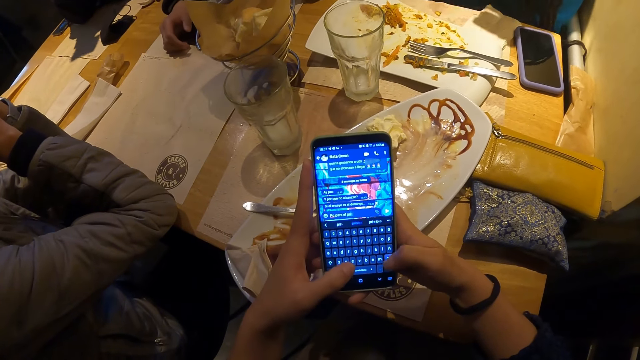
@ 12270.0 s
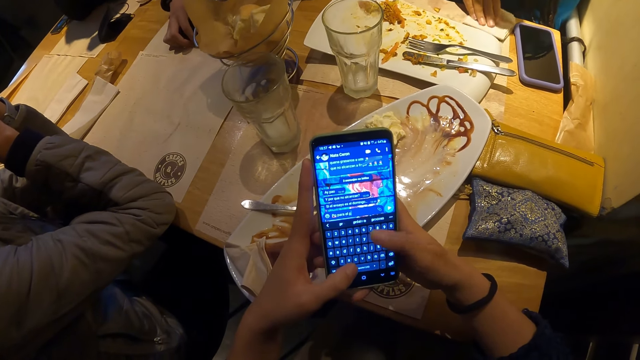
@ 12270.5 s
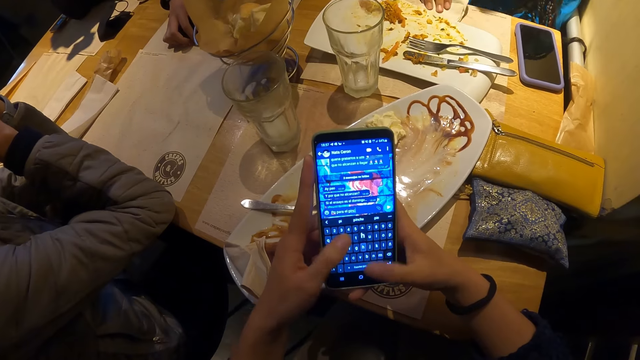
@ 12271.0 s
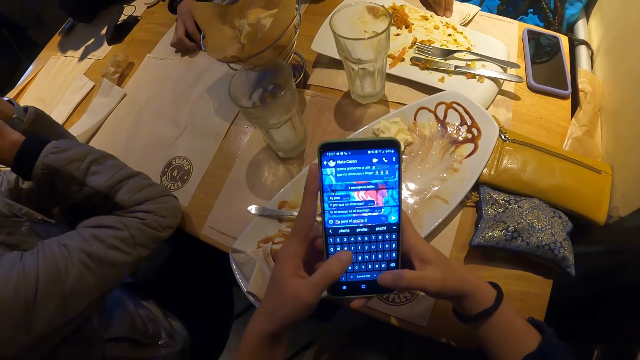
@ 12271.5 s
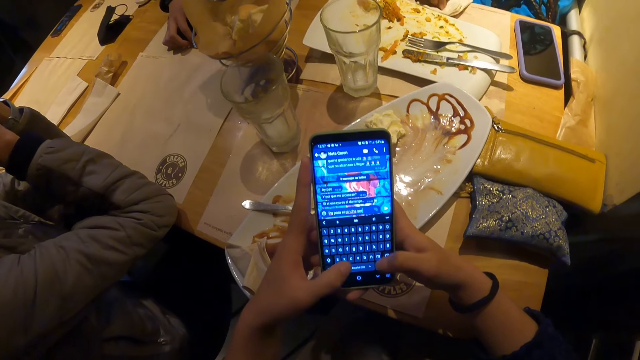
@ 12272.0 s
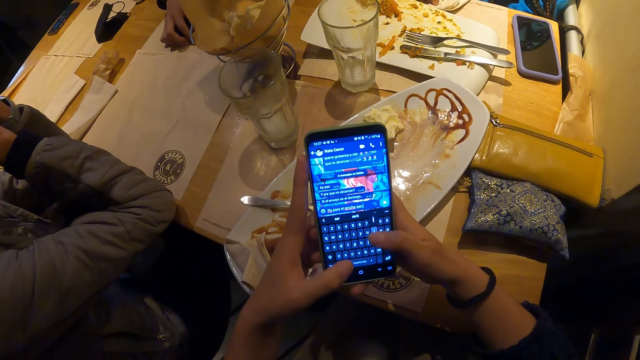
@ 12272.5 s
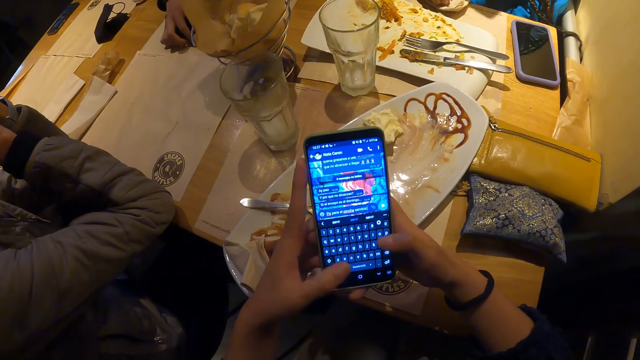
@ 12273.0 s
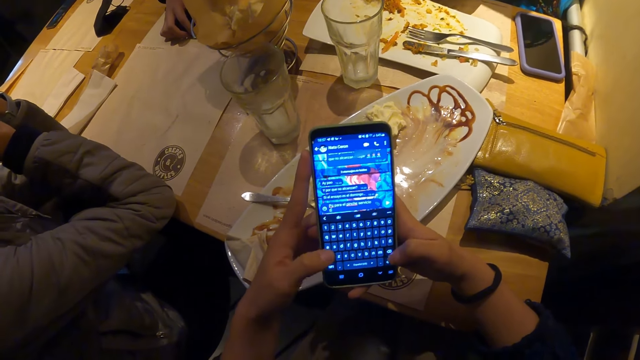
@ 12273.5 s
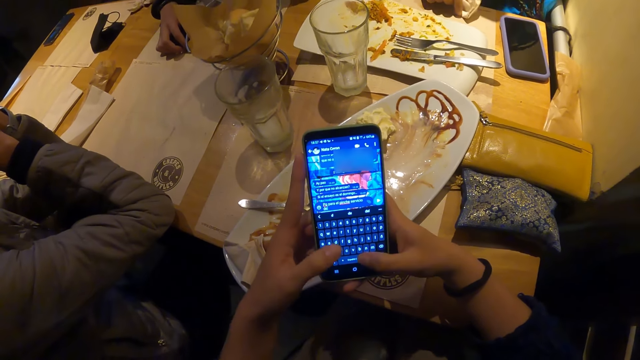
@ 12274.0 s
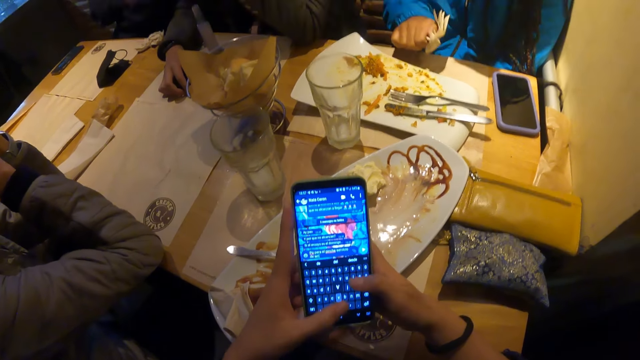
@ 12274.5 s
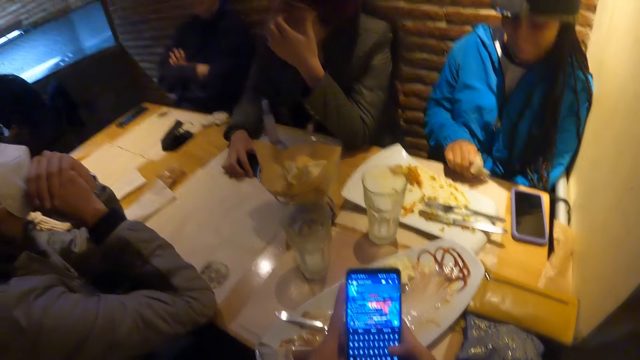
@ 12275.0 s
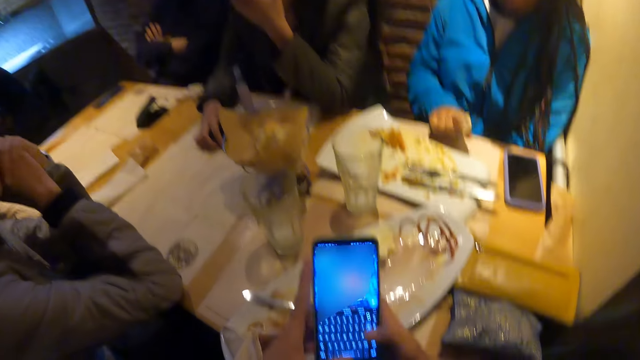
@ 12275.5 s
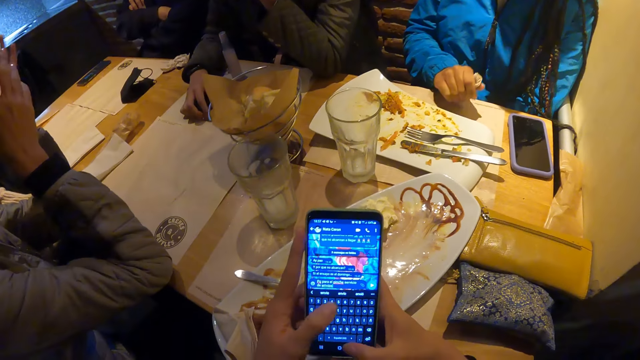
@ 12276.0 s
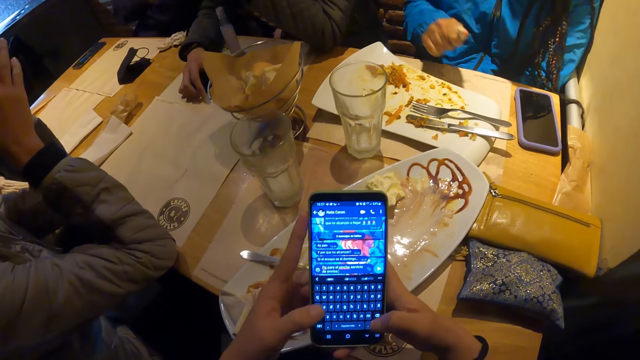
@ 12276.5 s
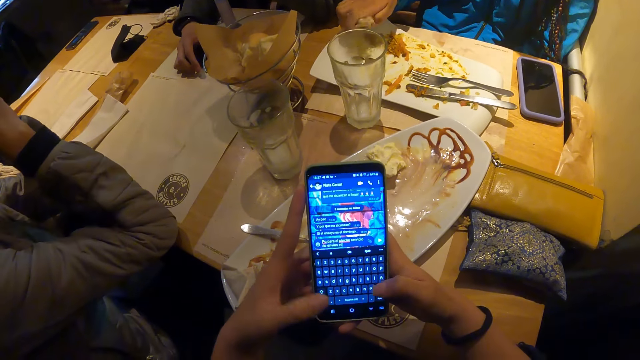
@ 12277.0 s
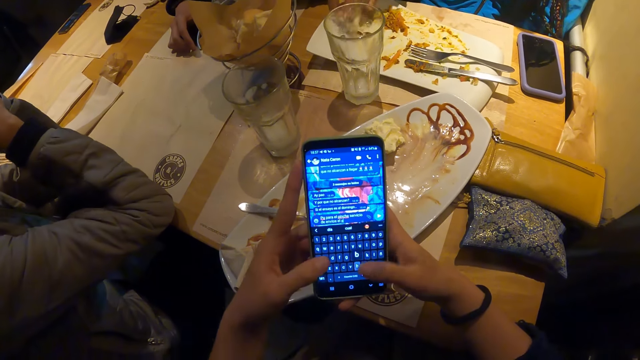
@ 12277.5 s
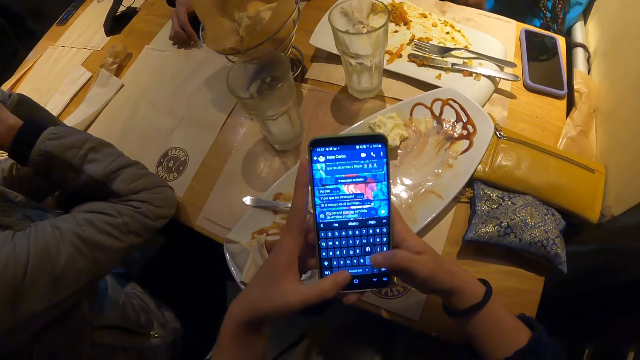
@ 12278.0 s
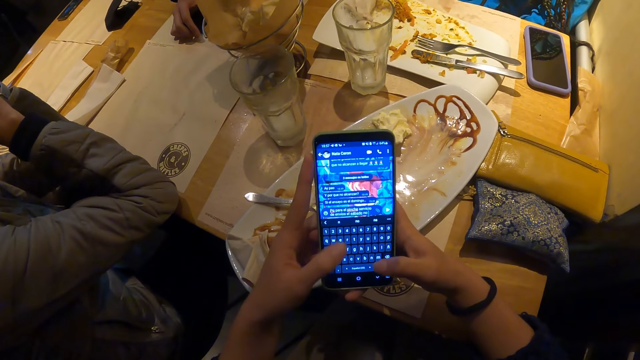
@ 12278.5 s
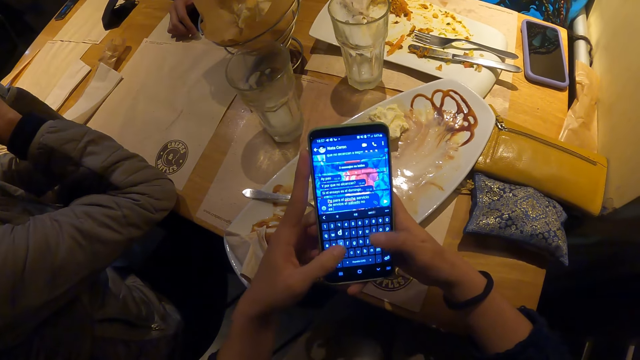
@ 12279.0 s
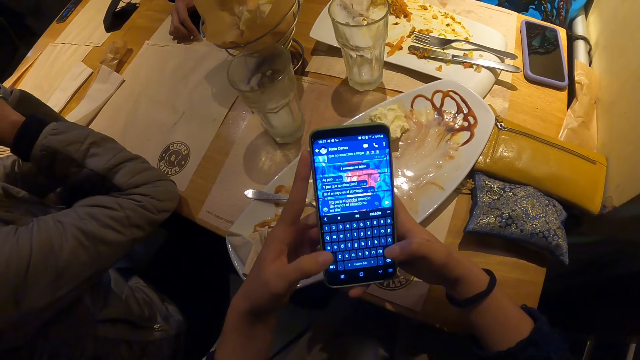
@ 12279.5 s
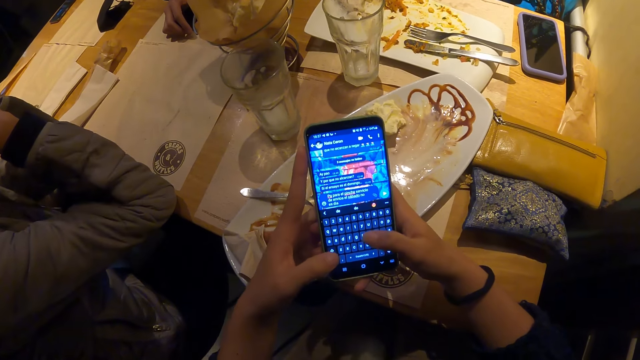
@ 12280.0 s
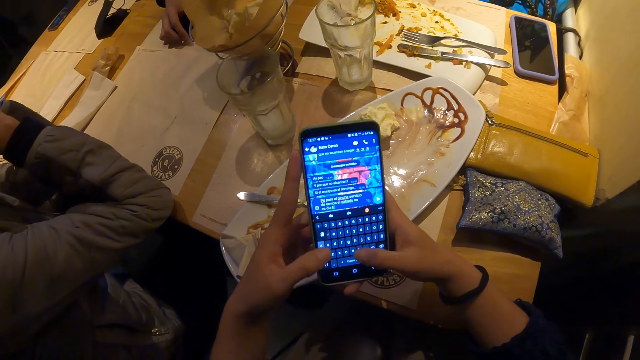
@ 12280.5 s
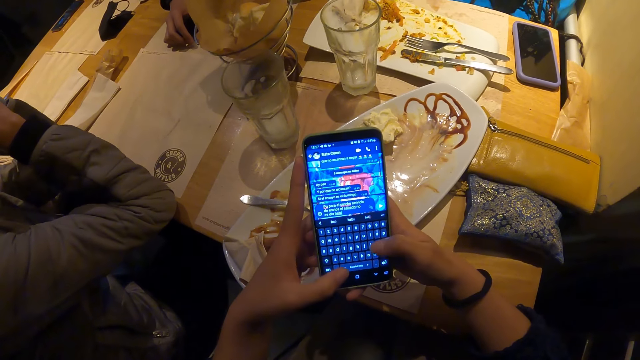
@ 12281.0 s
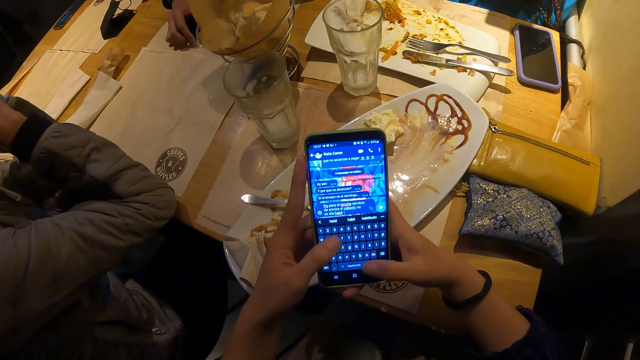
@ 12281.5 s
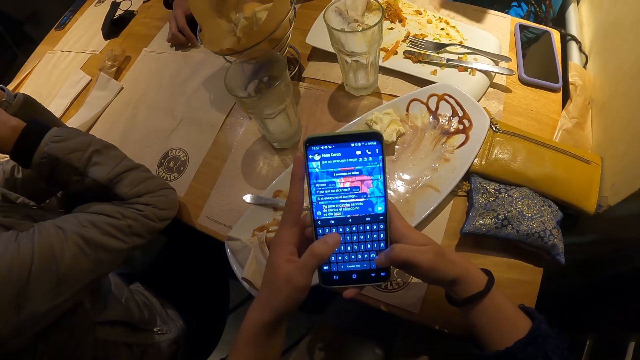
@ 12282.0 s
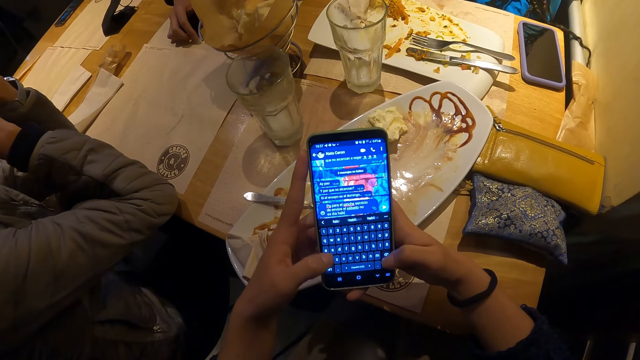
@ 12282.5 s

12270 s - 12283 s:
The woman moves a serviette on the table with her right hand. The woman picks up the serviette on the table with her right hand. The woman drops the serviette on a plate with her right hand.

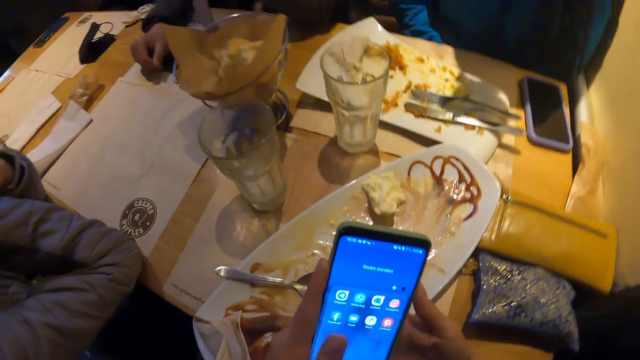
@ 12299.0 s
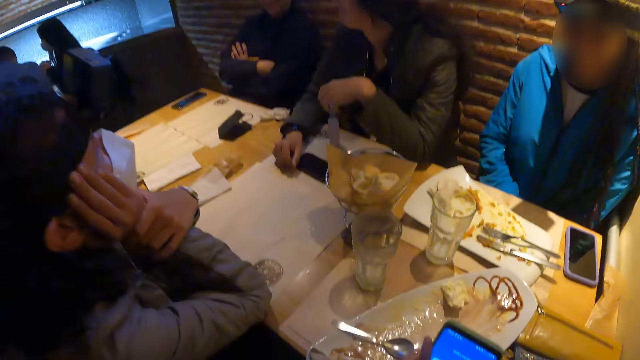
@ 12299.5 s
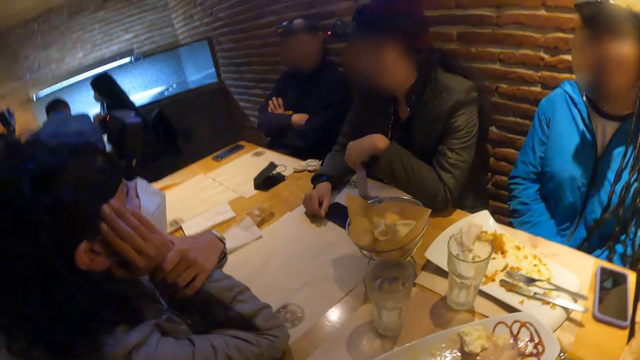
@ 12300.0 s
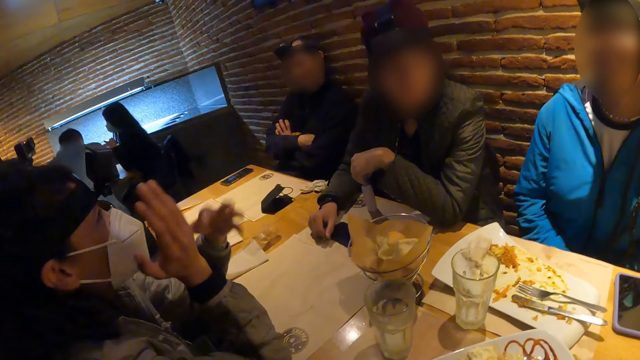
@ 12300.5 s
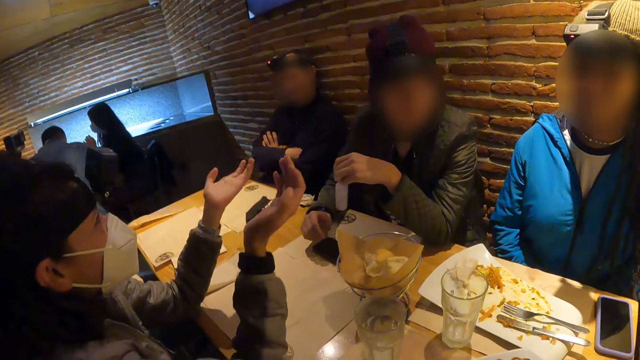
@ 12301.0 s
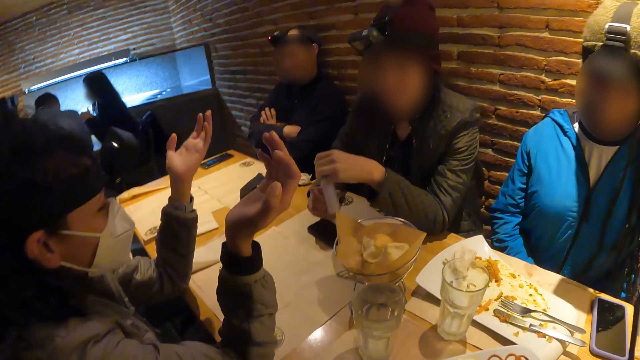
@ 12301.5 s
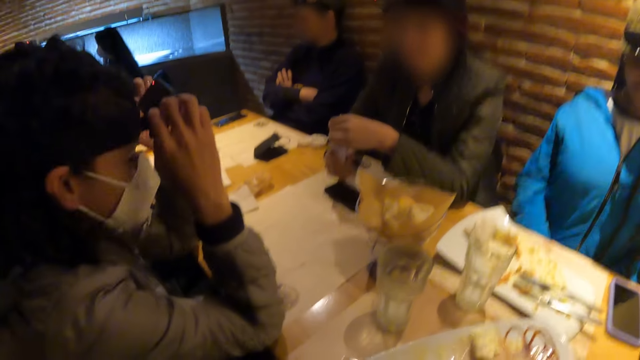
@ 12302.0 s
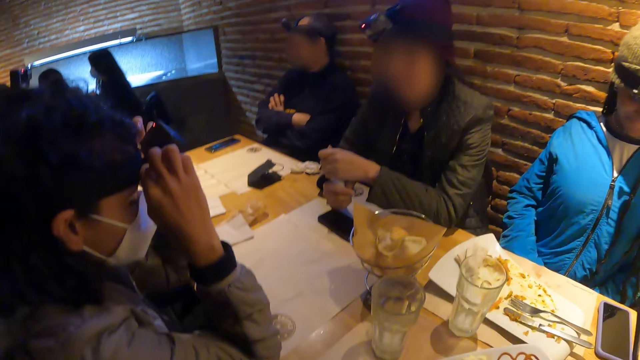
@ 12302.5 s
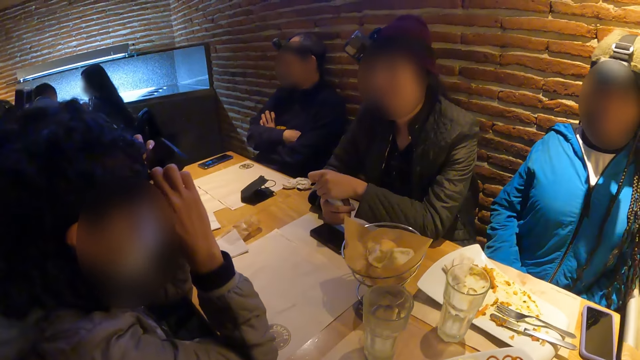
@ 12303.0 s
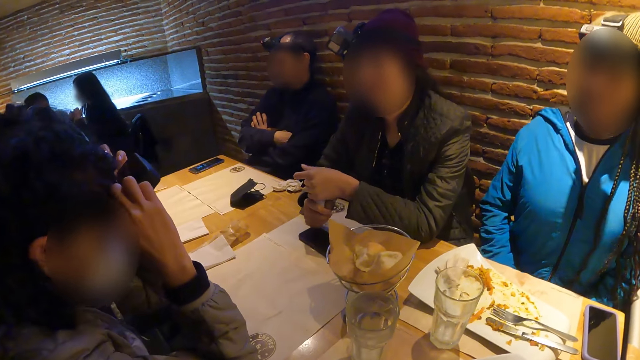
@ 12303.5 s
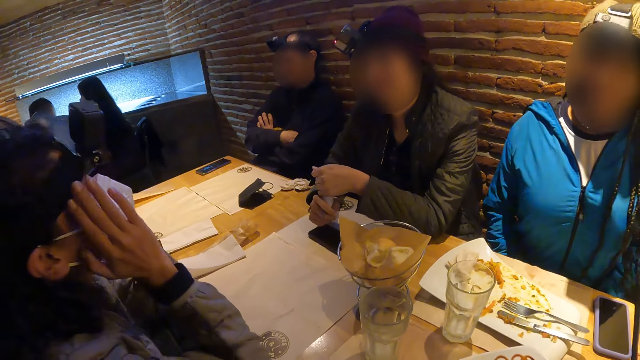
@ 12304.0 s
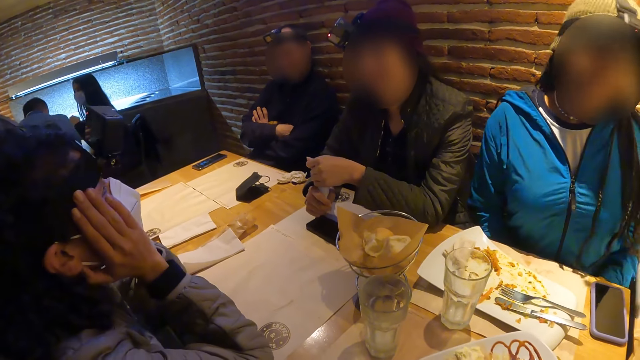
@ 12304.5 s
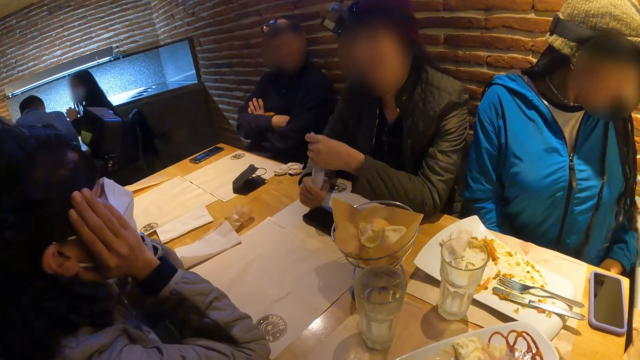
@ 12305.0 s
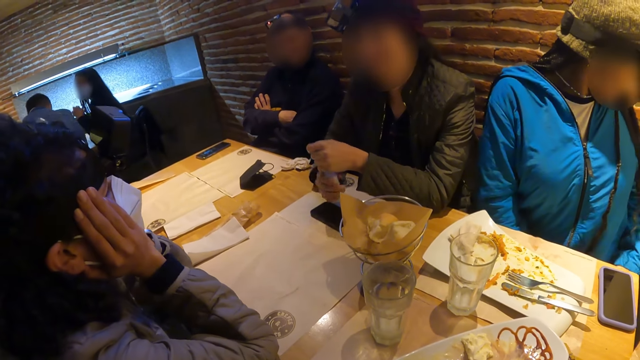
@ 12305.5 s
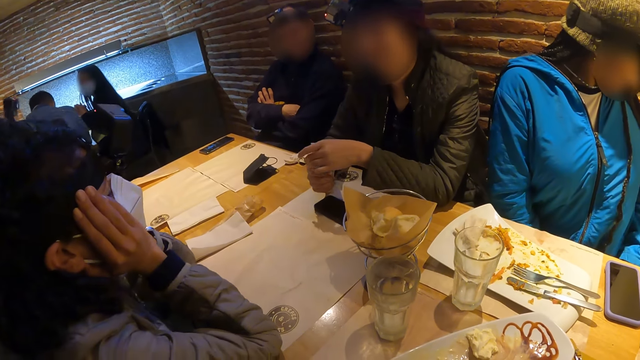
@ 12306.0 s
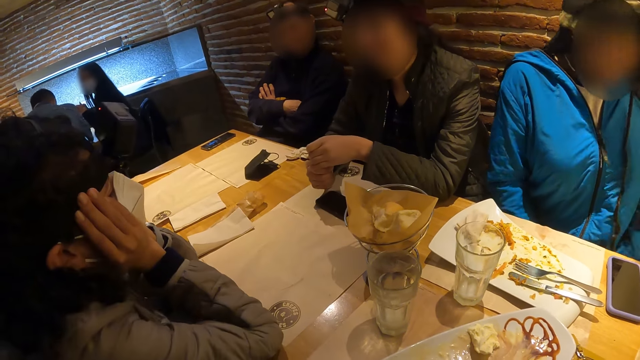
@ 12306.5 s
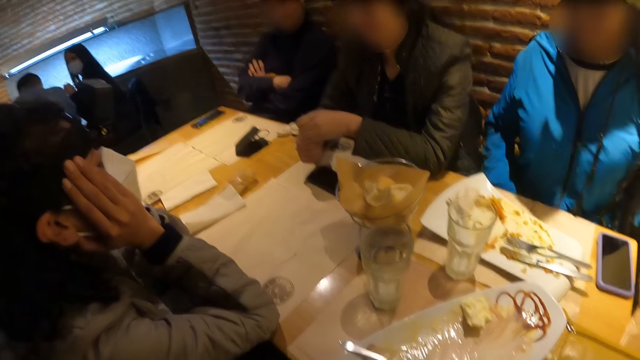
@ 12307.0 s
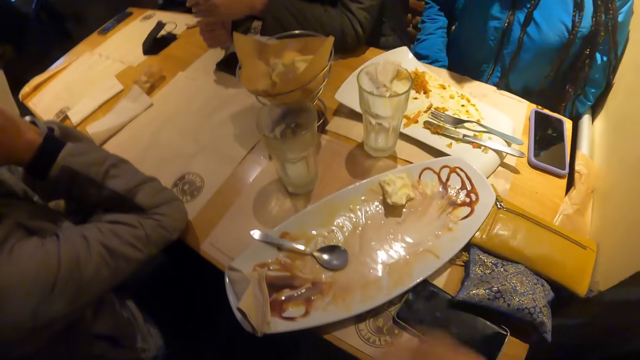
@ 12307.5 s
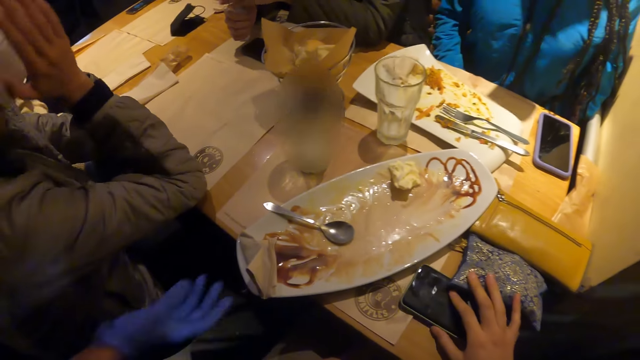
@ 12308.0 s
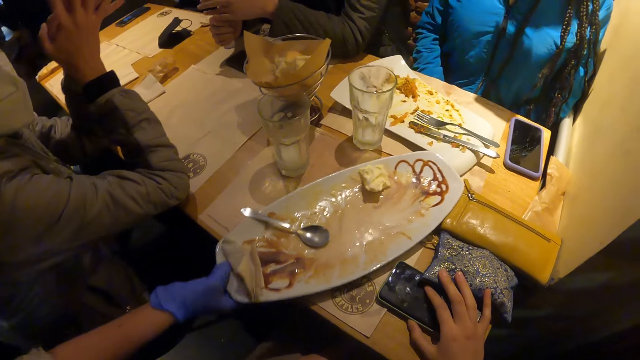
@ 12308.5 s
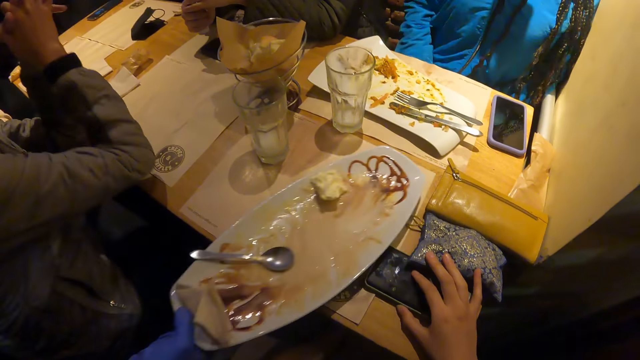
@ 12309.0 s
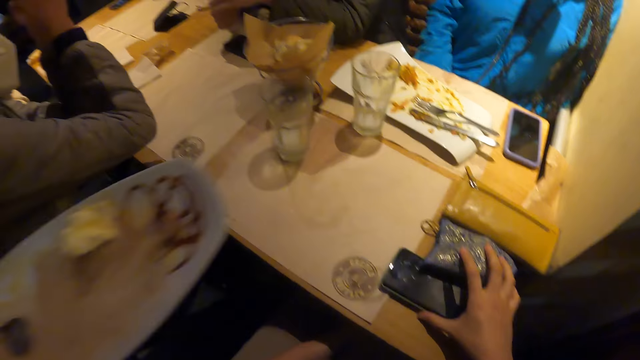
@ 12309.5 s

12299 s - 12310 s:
A person converses with another person, a woman, another woman, a man and the camera wearer. A woman holds a bottle of salt in both hands. Another woman touches a camera on her head with both hands. The other woman touches her face with both hands. The camera wearer moves the phone on the table with both hands. She holds the phone and a purse. Another woman picks up a plate from the table with her right hand. The camera wearer touches the purse on the table with her right hand.
